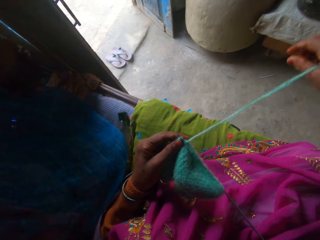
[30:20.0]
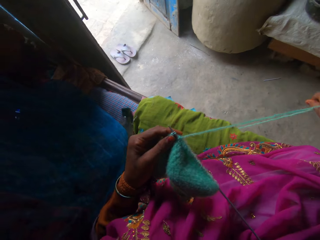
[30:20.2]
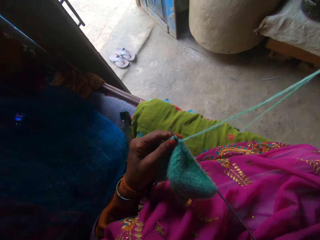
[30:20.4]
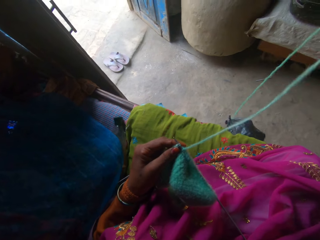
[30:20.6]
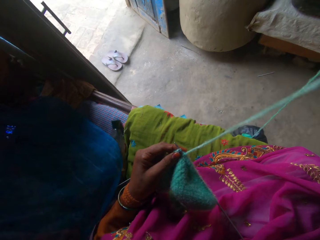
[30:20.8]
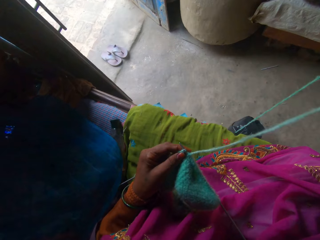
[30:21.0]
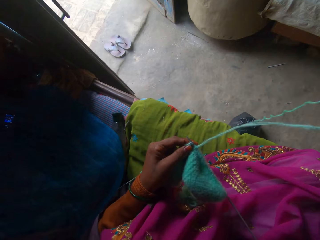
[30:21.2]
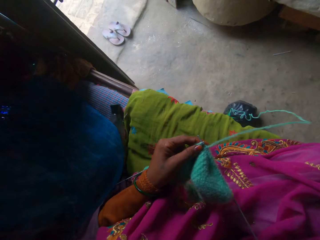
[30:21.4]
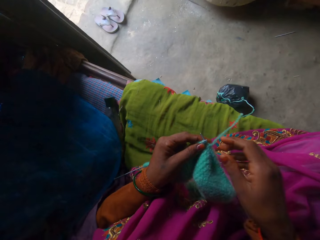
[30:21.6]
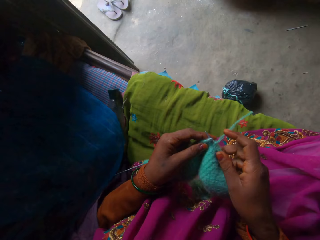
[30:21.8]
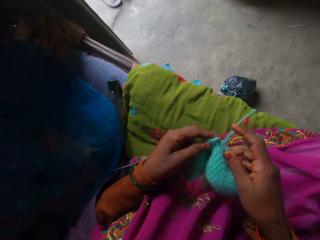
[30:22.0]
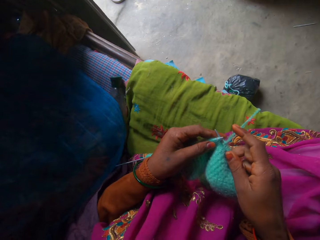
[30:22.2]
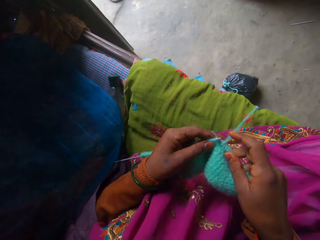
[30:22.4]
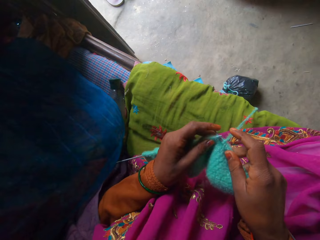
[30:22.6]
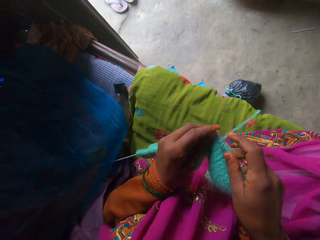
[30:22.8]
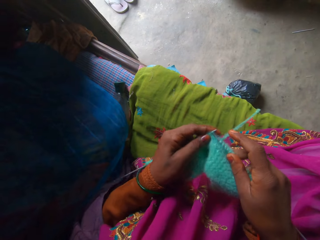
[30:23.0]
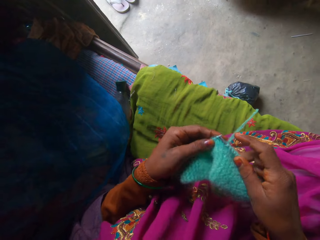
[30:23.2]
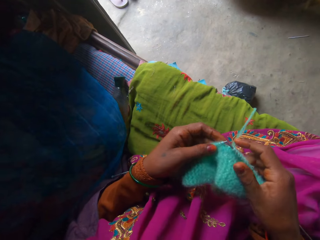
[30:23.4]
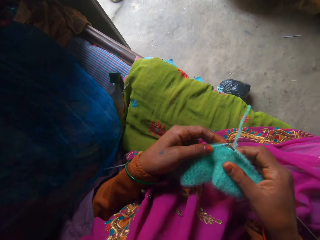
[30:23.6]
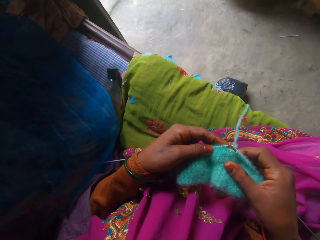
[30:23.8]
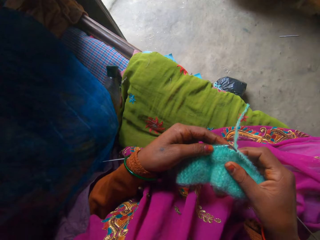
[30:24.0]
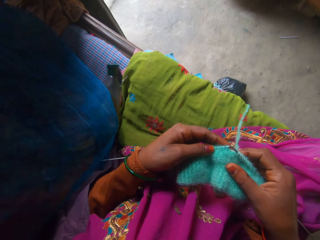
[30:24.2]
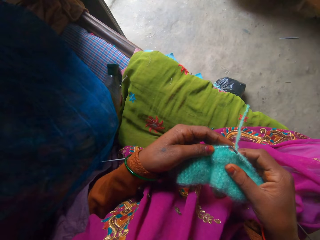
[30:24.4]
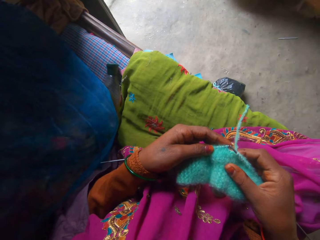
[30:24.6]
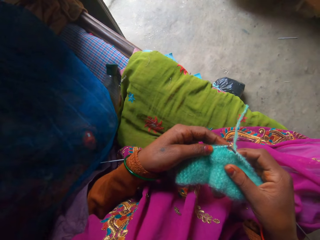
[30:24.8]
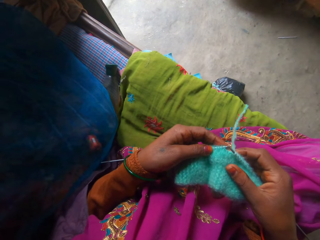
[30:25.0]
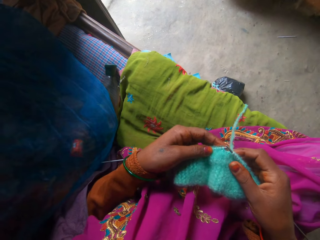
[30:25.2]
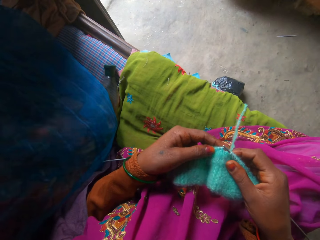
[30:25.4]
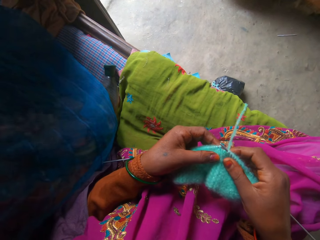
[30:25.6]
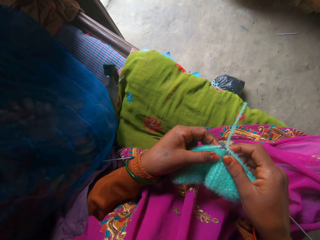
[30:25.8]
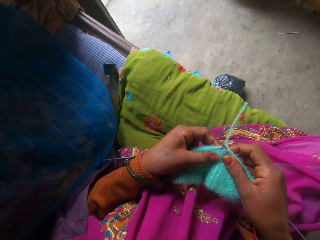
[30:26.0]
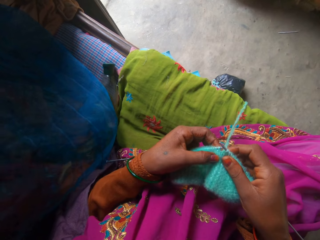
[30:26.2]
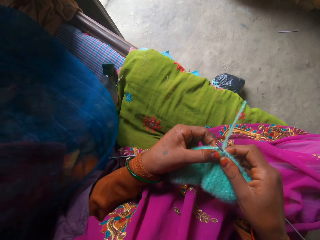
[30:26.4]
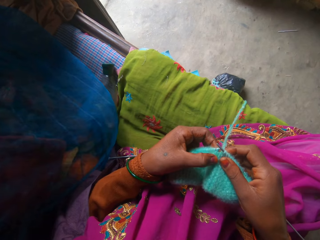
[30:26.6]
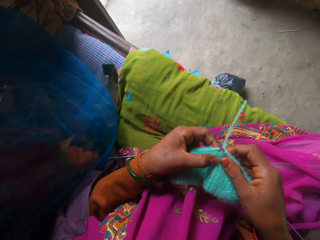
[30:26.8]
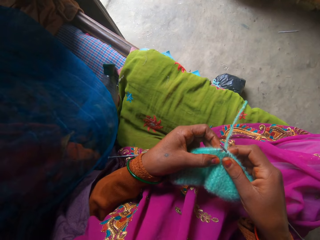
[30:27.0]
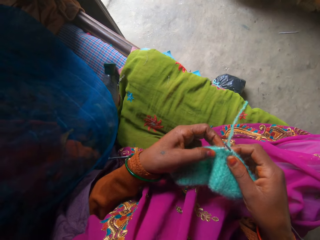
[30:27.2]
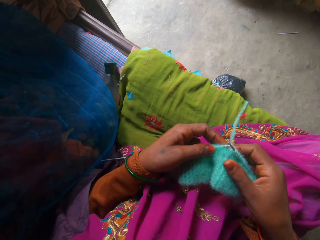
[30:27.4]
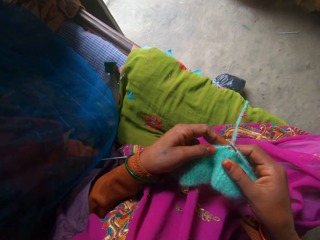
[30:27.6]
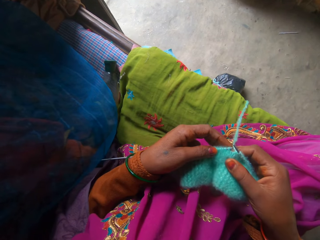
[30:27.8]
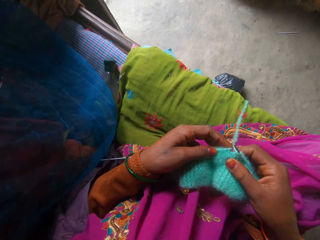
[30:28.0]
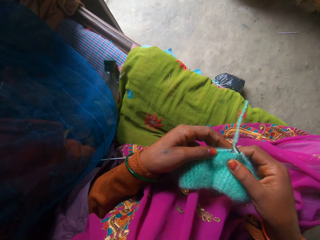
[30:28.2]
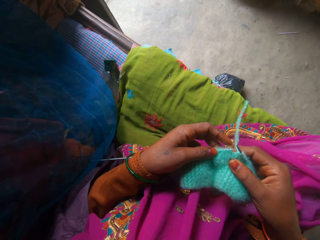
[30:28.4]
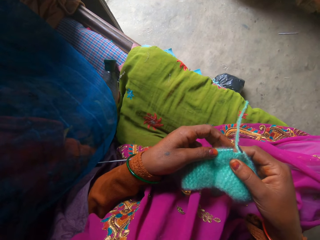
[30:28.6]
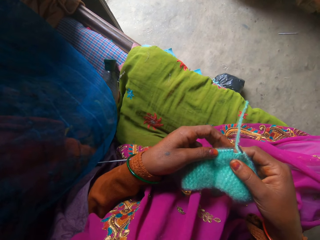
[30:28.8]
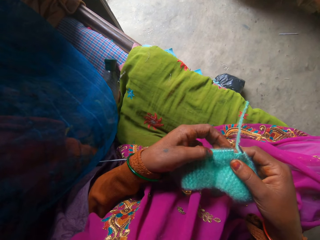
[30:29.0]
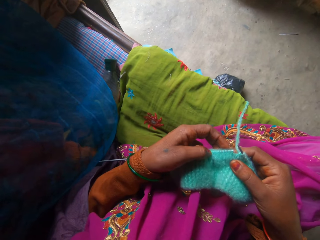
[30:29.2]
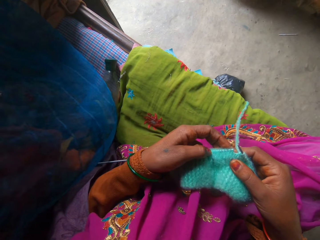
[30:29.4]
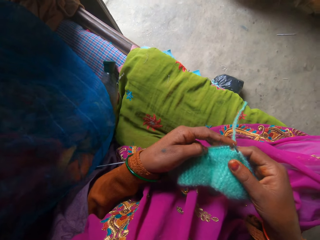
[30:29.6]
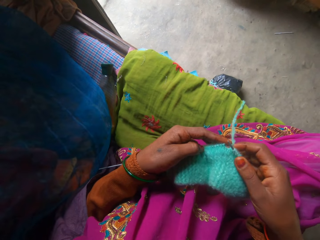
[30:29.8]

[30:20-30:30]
The camera wearer pulls the thread. They sew the cloth.

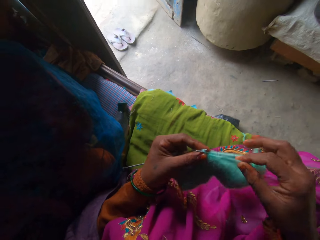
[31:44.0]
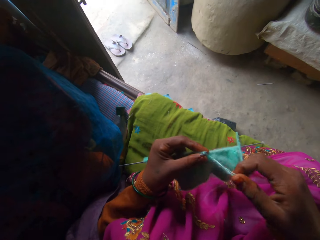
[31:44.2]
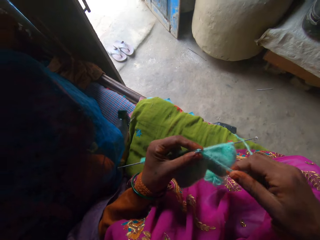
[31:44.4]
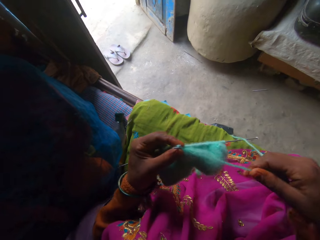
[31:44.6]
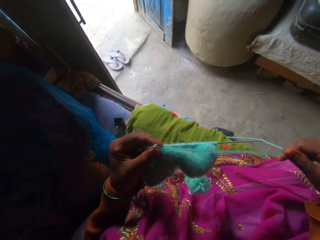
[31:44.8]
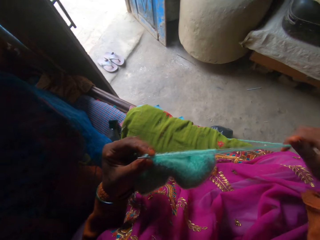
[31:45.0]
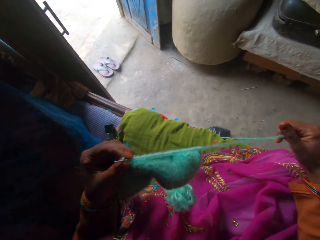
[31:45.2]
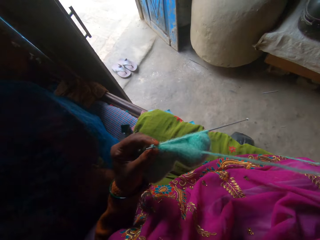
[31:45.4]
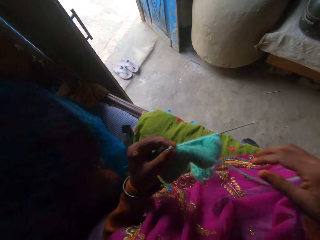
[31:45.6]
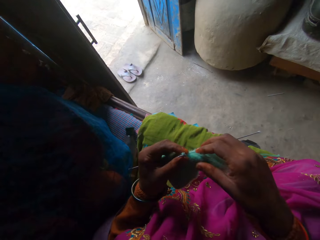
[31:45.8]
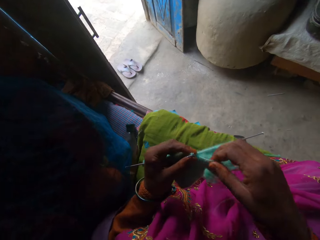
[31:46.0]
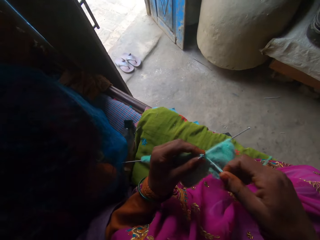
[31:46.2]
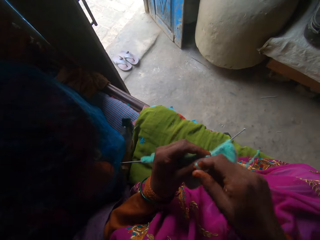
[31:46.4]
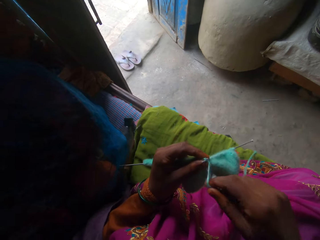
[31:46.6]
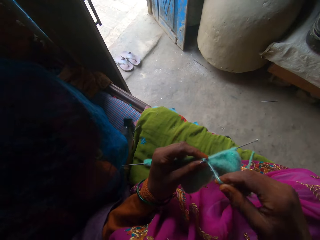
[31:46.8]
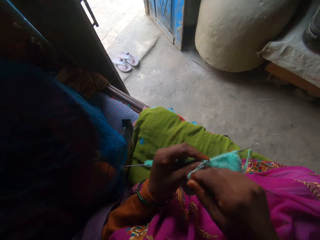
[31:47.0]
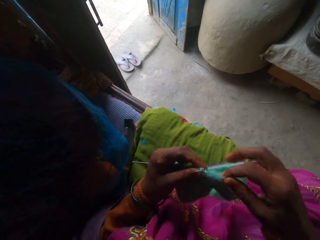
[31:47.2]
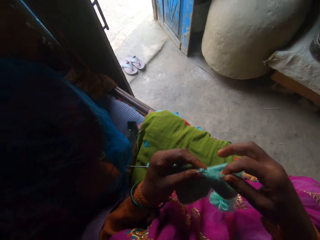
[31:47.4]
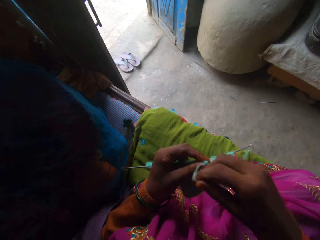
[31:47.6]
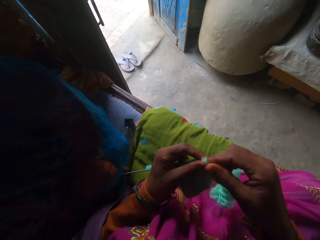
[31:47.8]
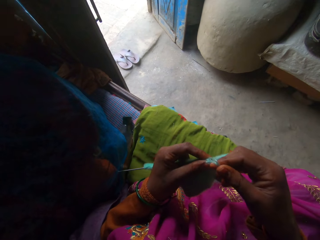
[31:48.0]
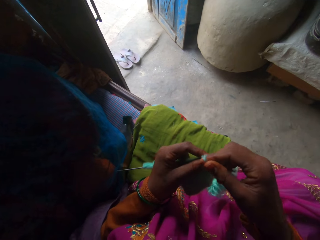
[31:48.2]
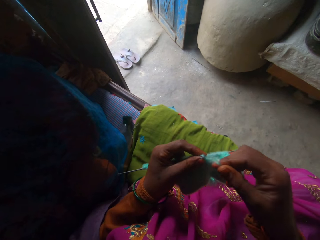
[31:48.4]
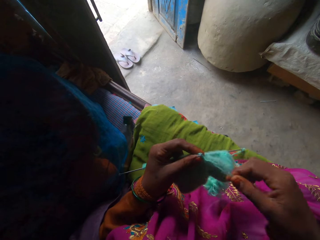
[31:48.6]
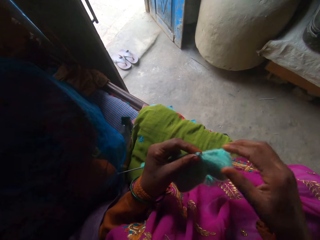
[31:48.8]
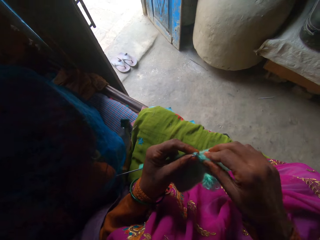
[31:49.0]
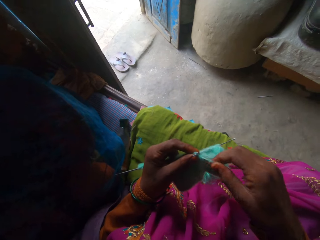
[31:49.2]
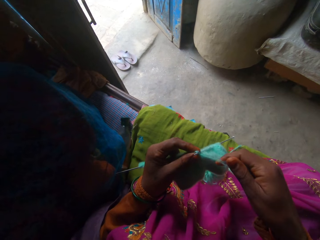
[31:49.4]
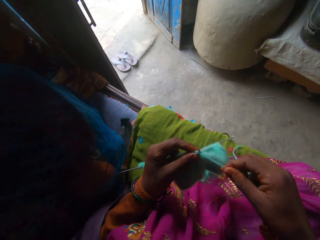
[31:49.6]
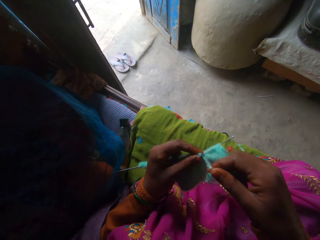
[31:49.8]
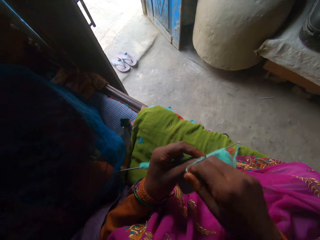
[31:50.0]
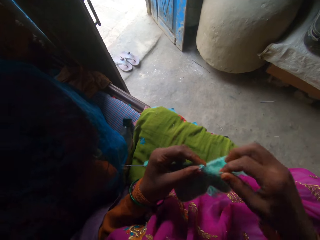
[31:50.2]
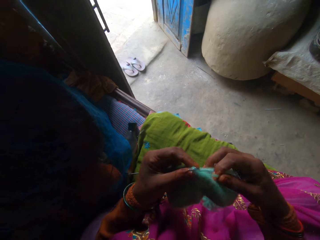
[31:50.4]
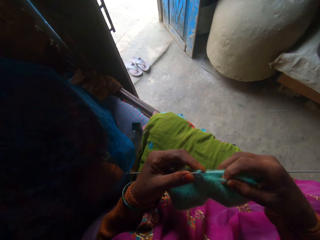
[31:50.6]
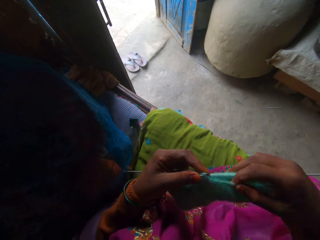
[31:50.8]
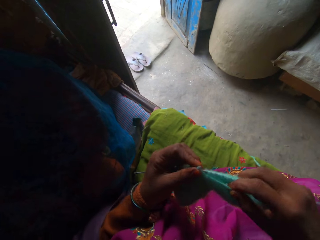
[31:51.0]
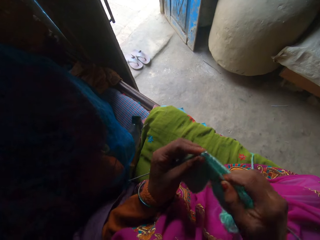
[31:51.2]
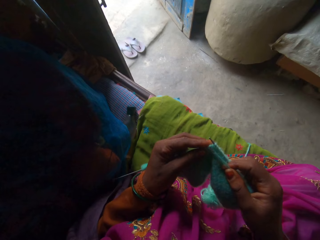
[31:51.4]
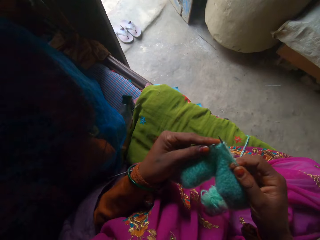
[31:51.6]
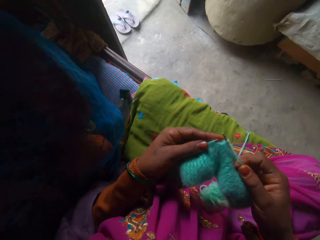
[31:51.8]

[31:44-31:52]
The camera wearer knits the thread into the fabric with the knitting needles in her hands.
